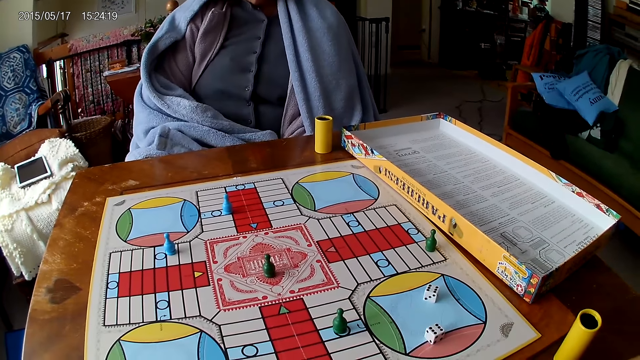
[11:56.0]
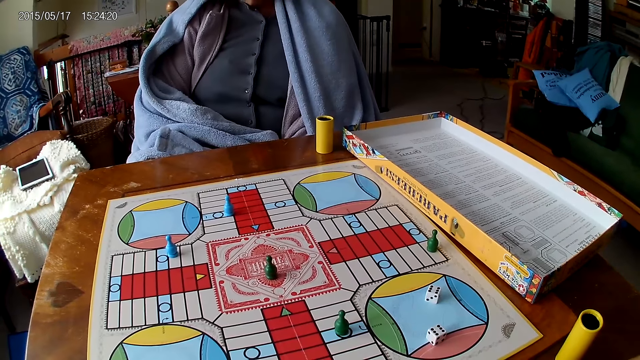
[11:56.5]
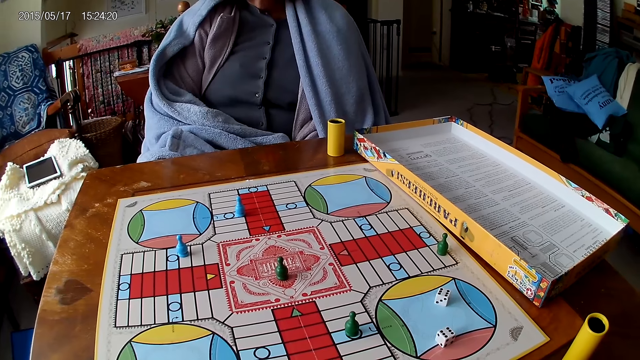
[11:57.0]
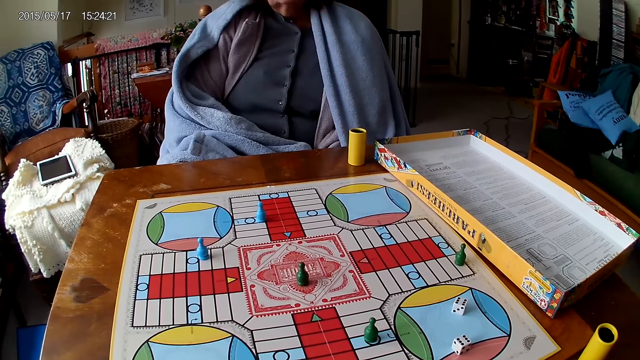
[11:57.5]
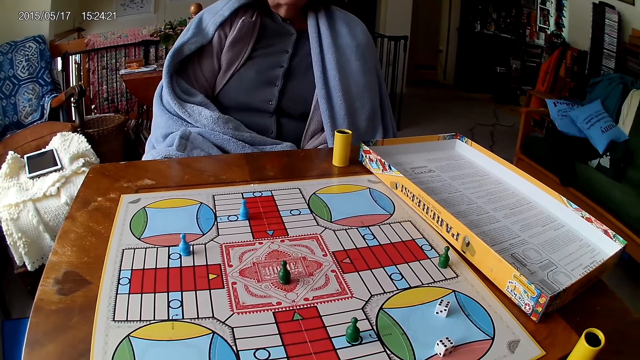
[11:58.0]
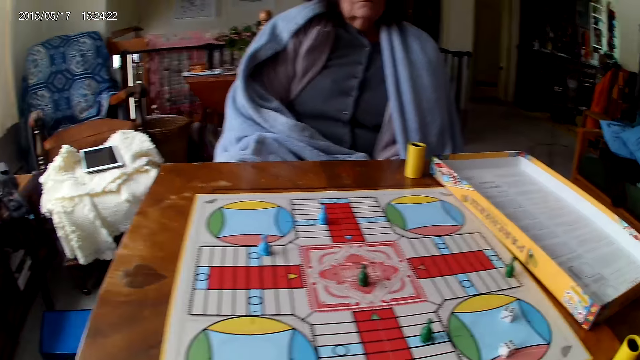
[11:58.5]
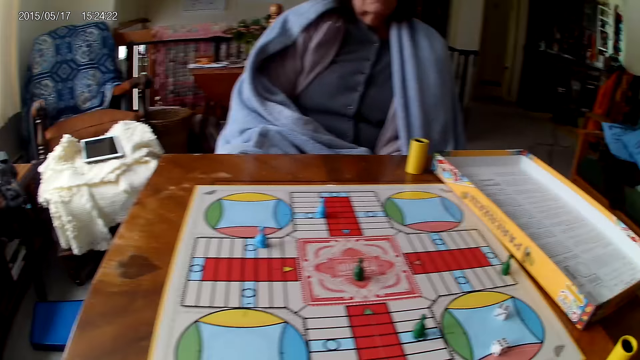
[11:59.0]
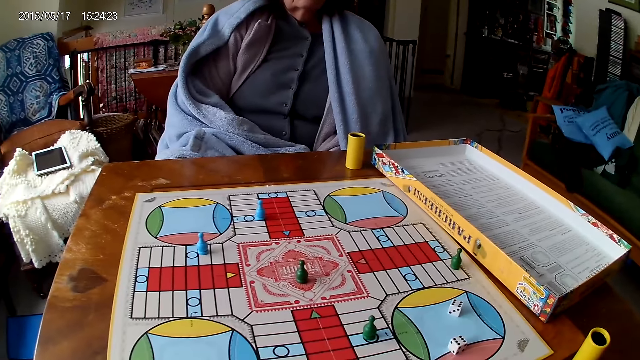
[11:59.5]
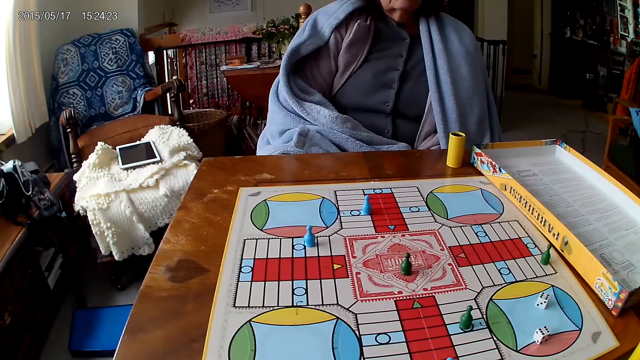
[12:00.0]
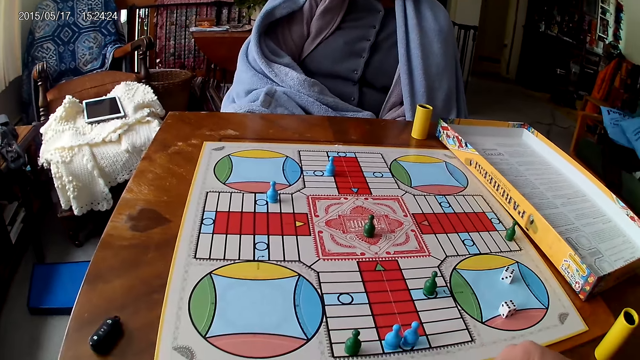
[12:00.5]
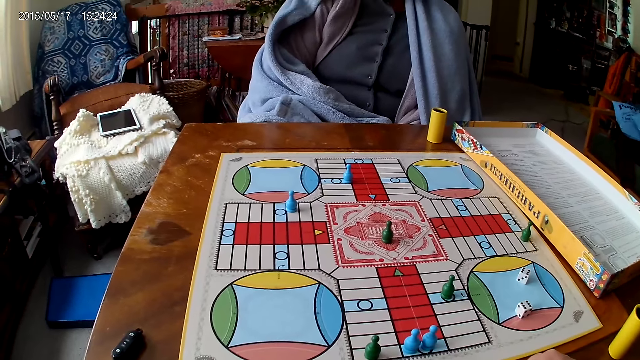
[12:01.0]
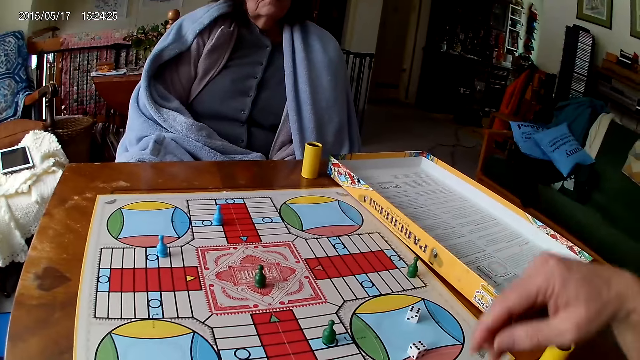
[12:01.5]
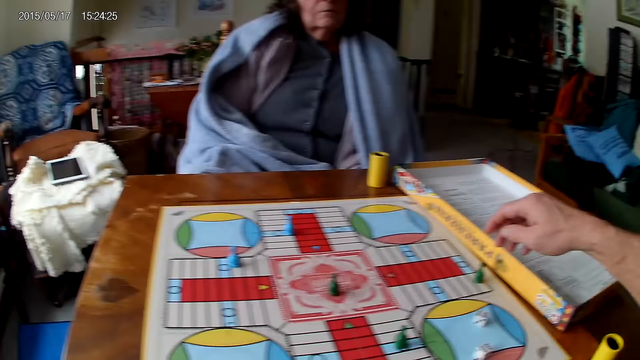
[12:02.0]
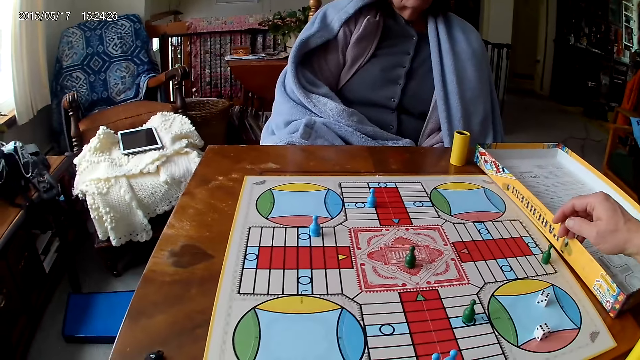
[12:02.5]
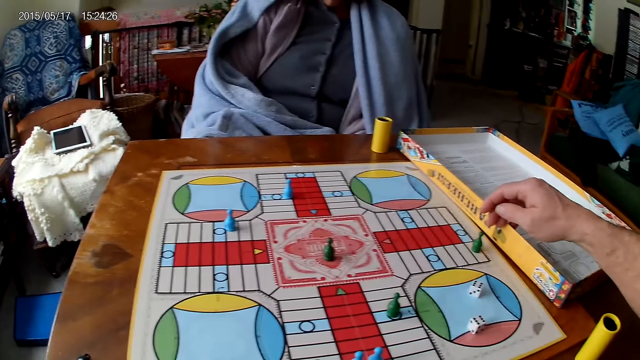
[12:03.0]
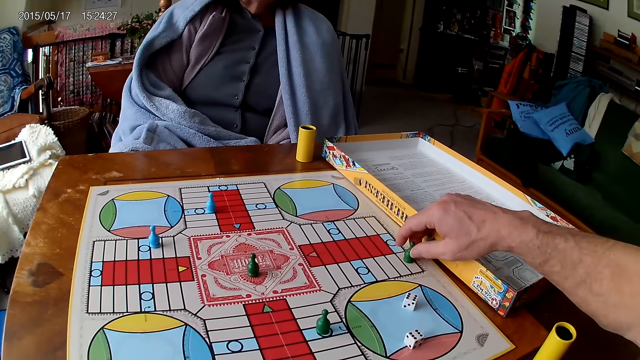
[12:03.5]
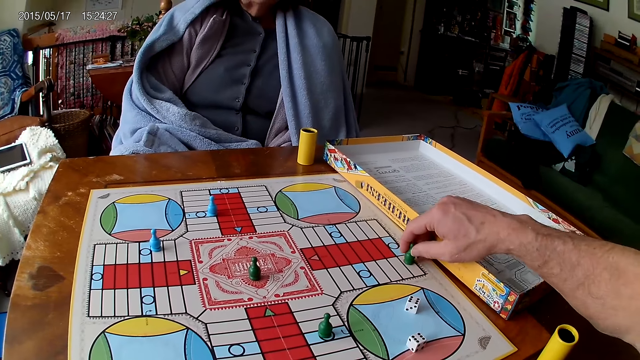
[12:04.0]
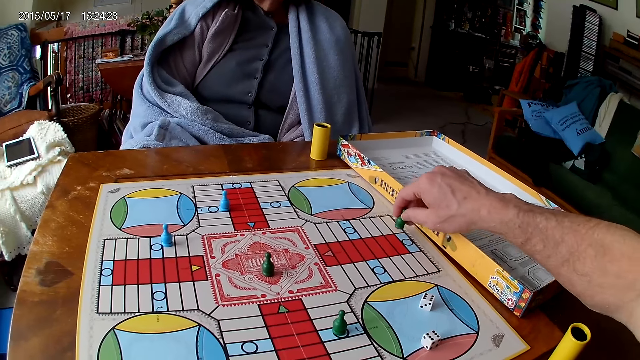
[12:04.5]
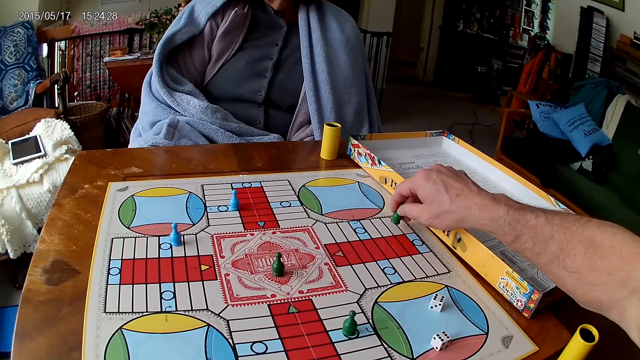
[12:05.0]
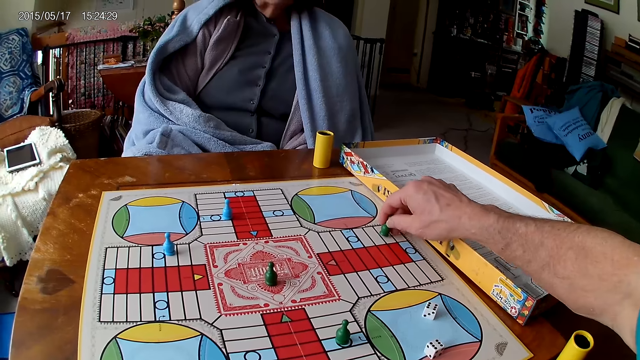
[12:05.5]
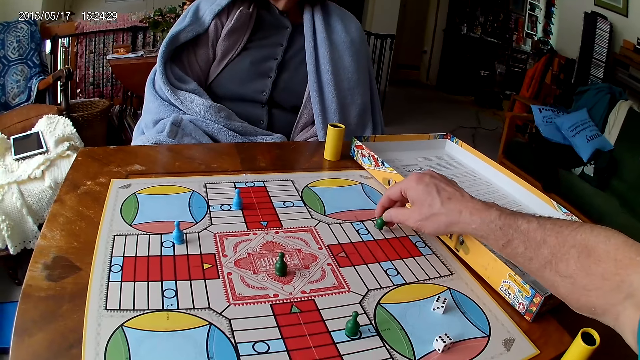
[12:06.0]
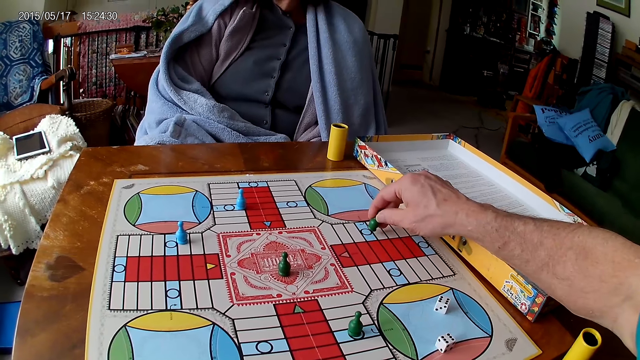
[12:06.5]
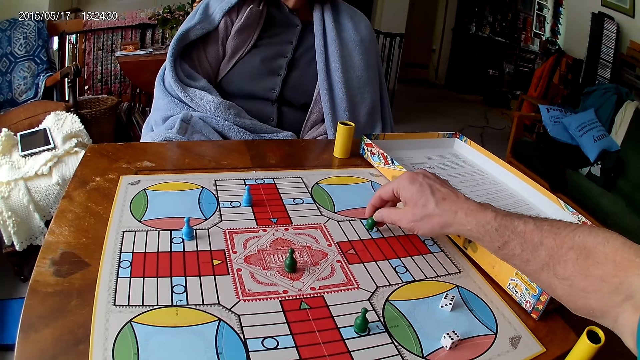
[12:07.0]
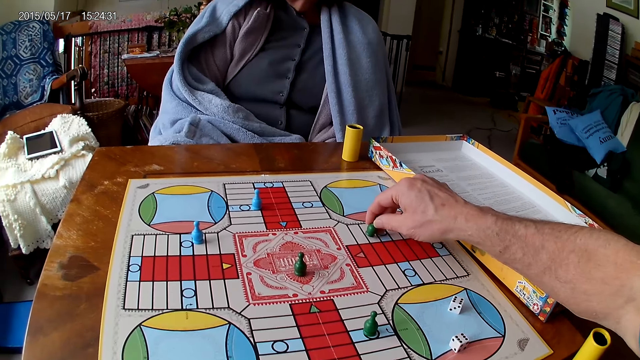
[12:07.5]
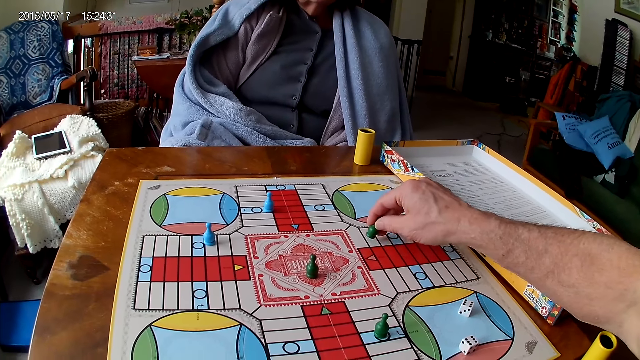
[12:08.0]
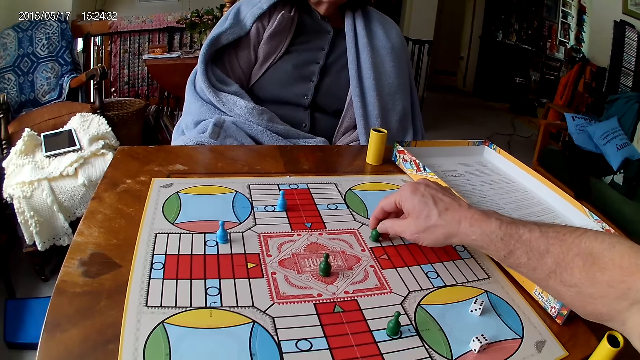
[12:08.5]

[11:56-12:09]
The camera wearer picks the dice. He moves a piece on the Ludo board with his right hand.

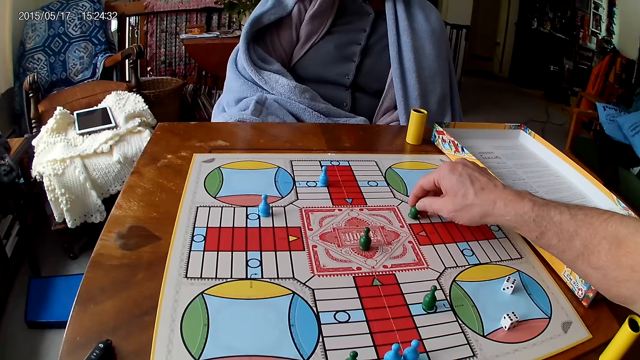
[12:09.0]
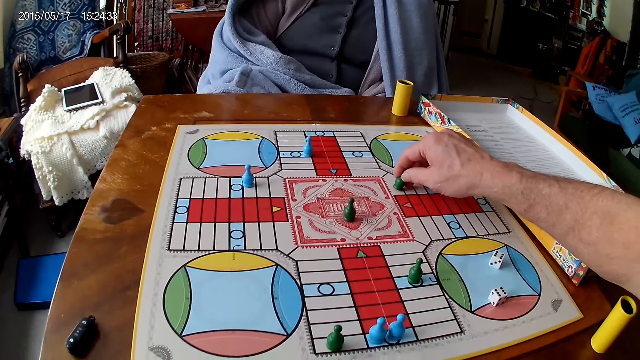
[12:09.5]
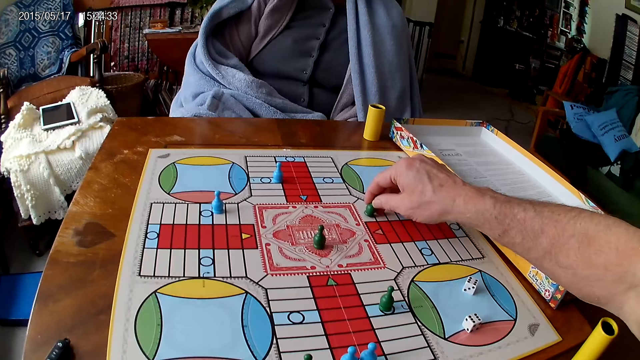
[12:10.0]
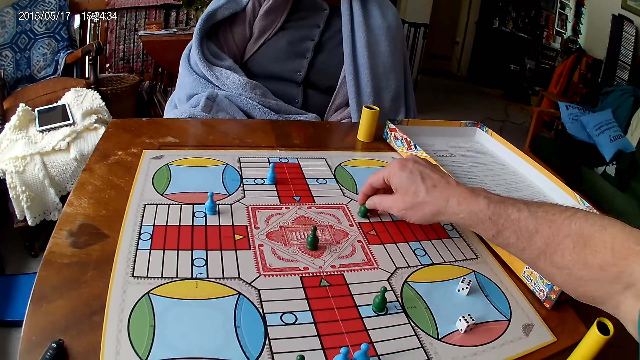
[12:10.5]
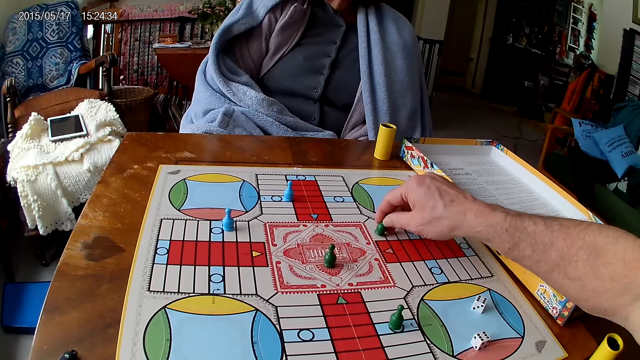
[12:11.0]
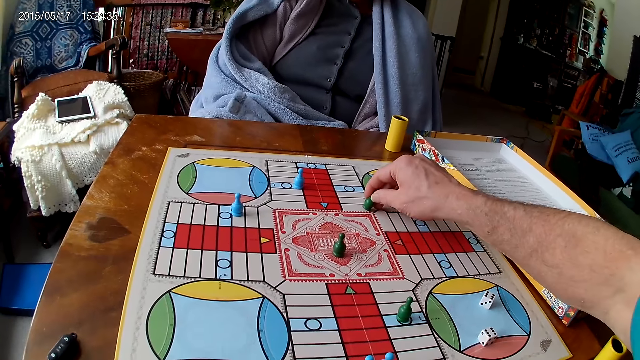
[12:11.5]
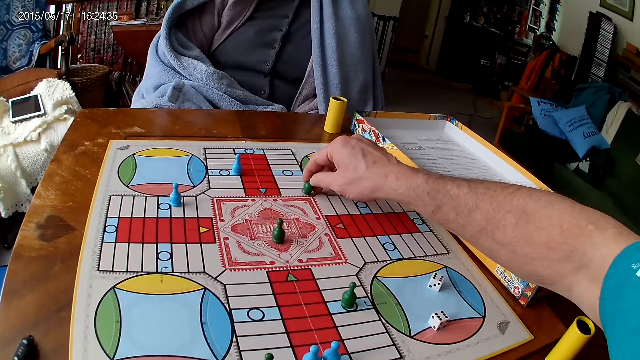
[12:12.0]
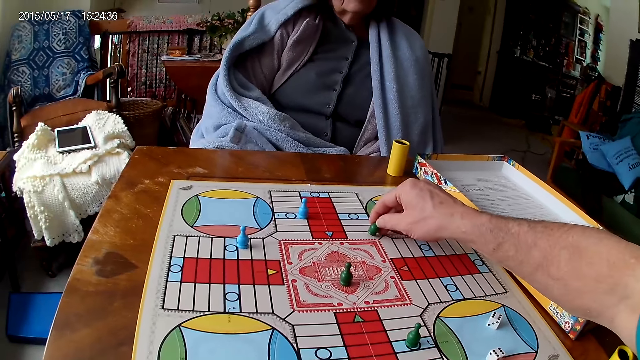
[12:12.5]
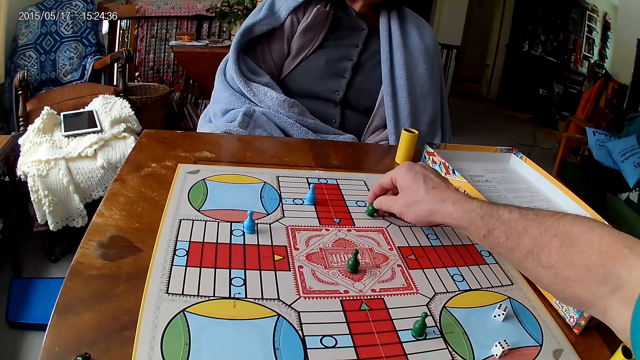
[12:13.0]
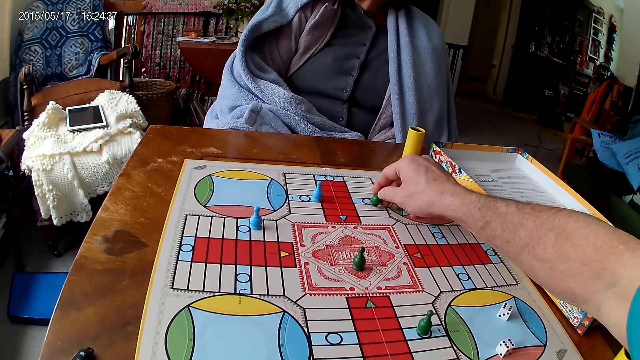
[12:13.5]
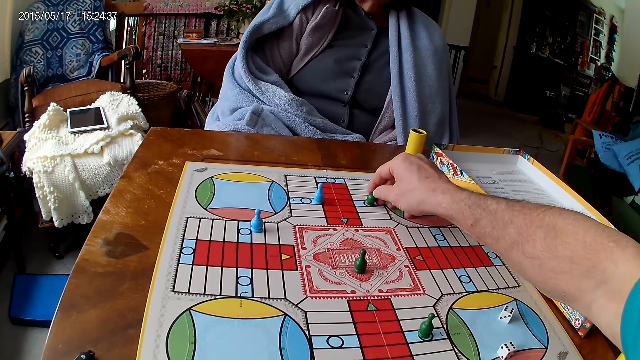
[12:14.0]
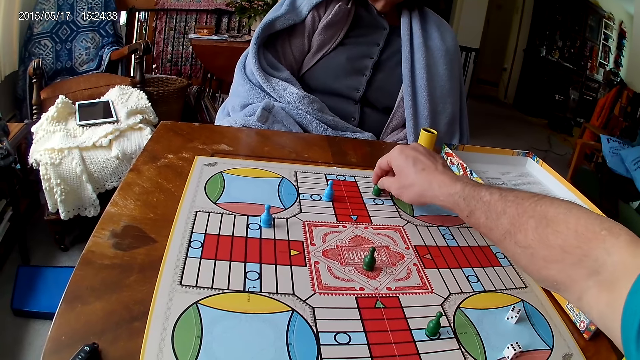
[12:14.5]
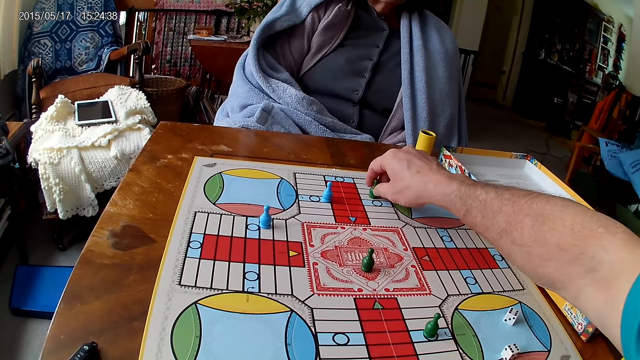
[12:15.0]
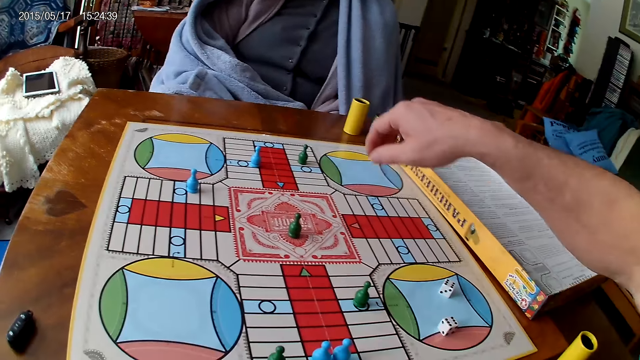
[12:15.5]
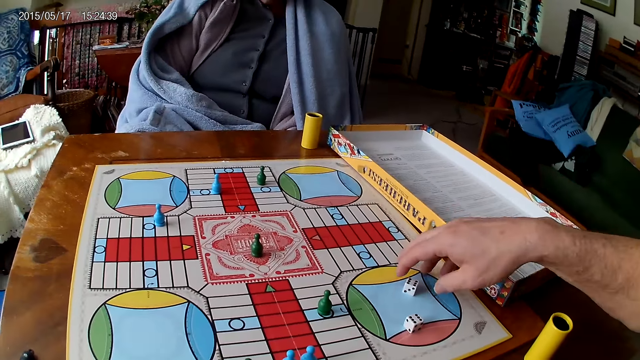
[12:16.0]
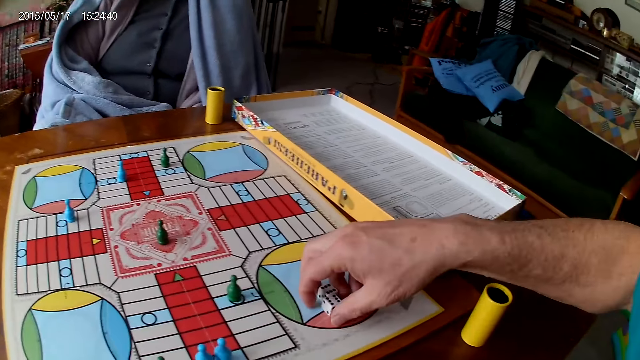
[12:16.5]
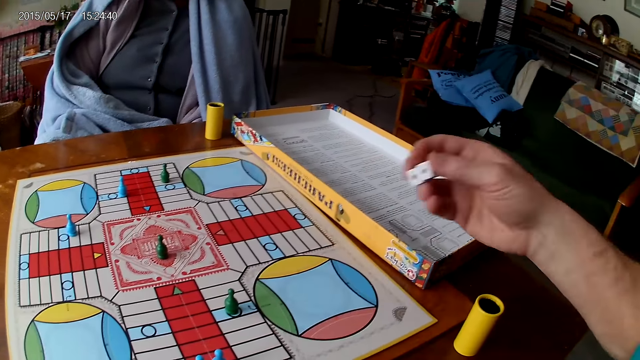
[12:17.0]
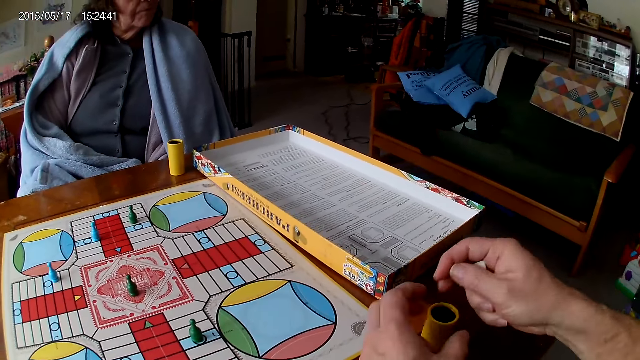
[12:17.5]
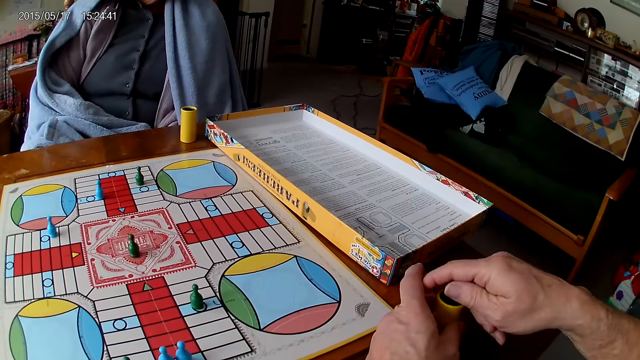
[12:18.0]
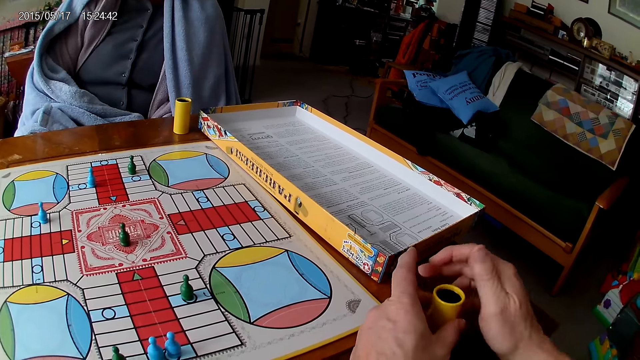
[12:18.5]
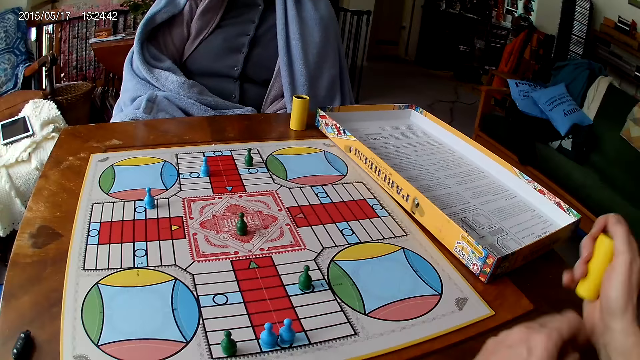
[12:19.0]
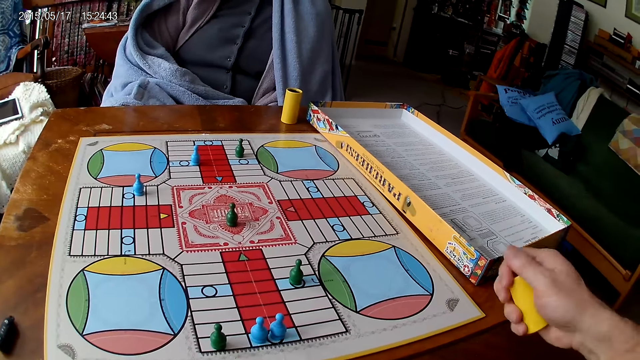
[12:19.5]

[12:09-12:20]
The camera wearer picks his dice from the Ludo board with his right hand. He grabs his container from the table with his left hand. He drops the dice into his container. He passes his container from his left hand to his right hand. He shakes his container with his right hand.
